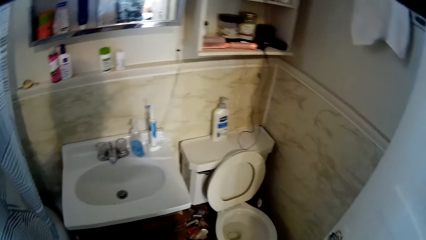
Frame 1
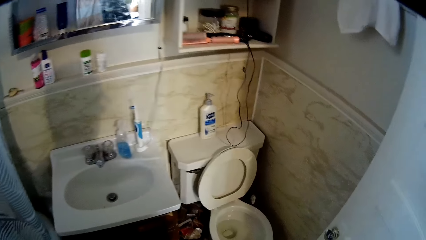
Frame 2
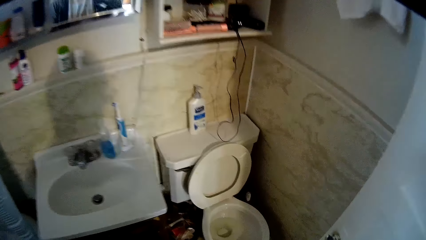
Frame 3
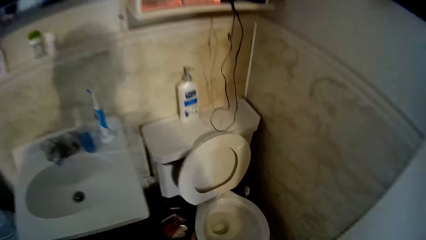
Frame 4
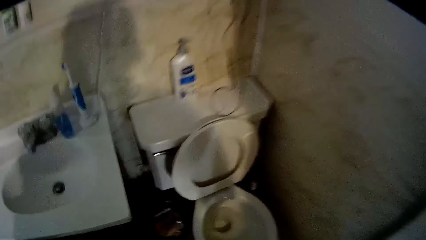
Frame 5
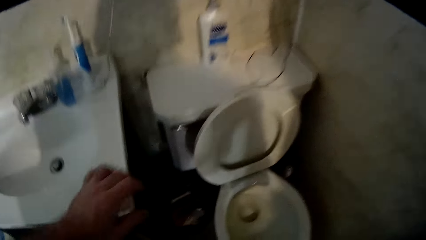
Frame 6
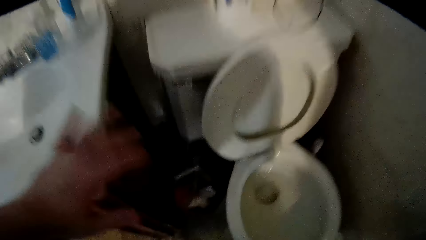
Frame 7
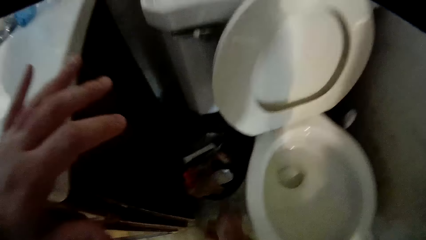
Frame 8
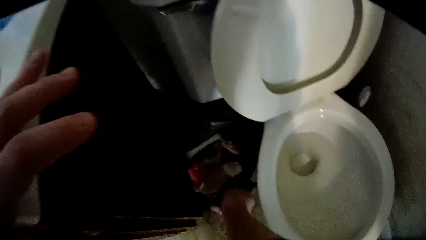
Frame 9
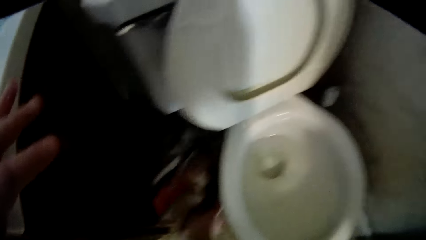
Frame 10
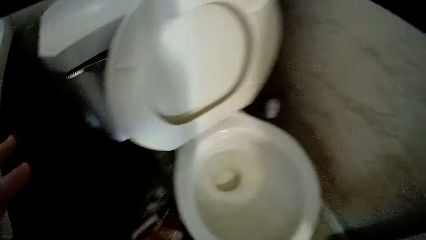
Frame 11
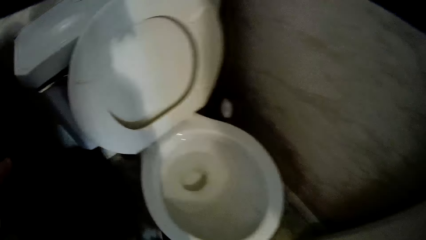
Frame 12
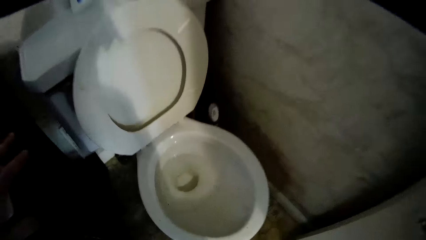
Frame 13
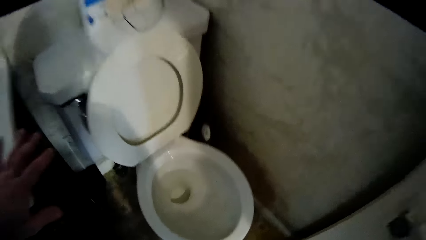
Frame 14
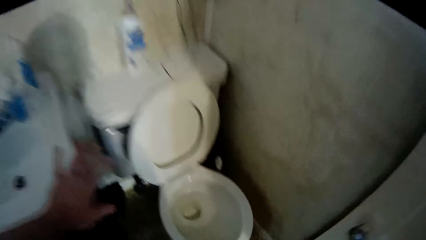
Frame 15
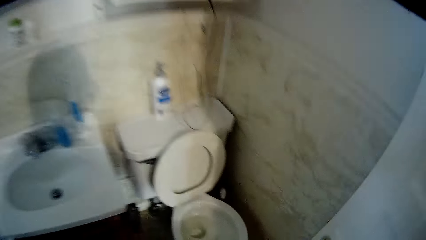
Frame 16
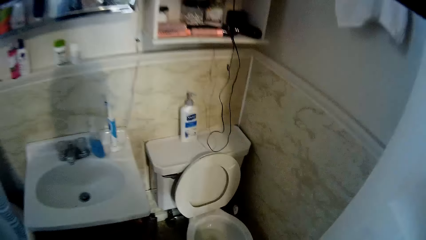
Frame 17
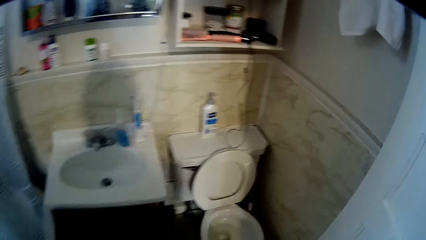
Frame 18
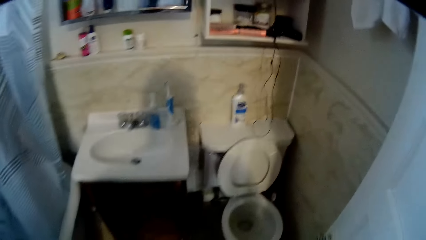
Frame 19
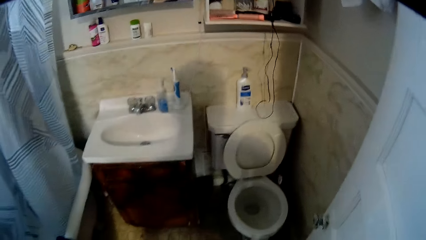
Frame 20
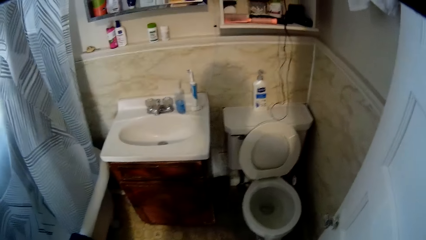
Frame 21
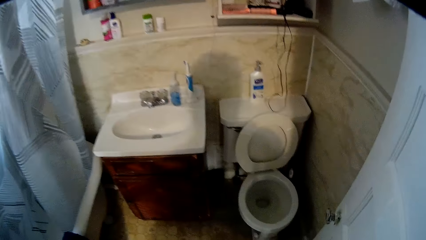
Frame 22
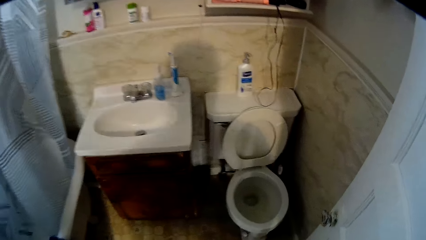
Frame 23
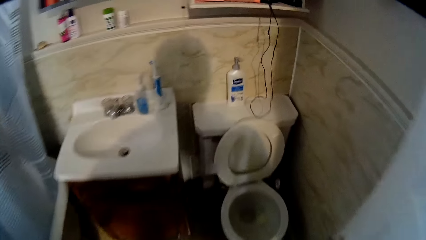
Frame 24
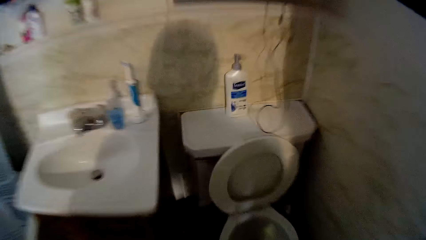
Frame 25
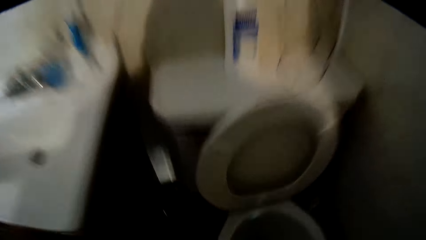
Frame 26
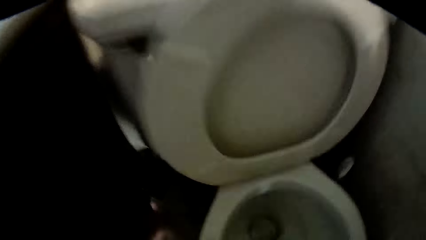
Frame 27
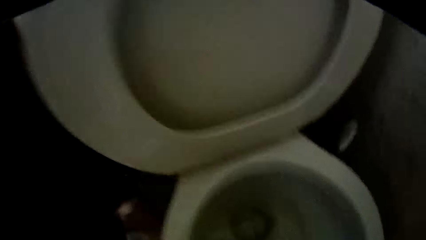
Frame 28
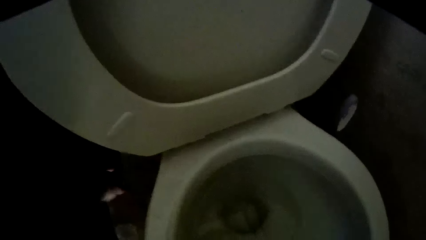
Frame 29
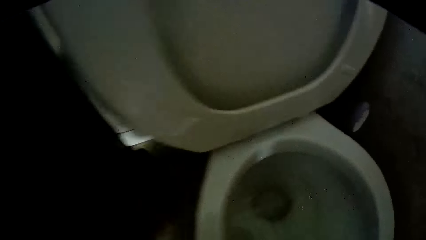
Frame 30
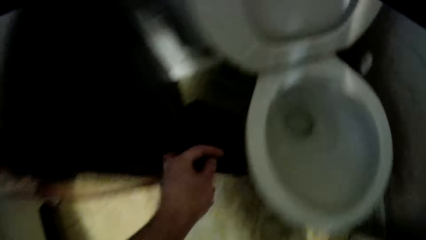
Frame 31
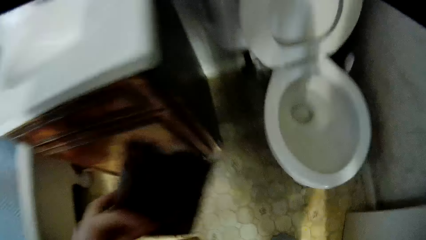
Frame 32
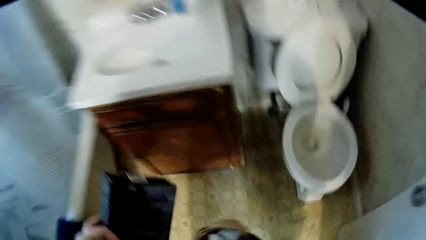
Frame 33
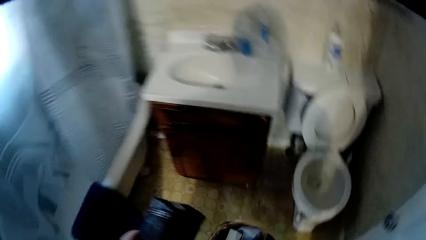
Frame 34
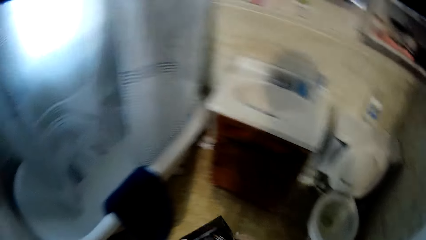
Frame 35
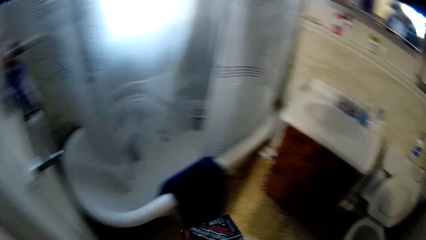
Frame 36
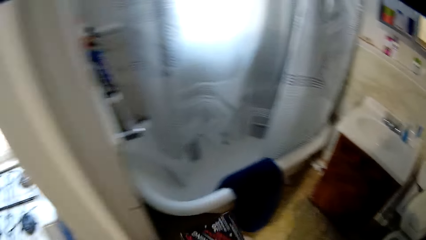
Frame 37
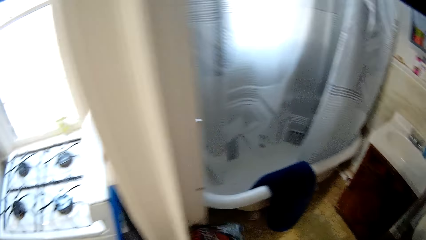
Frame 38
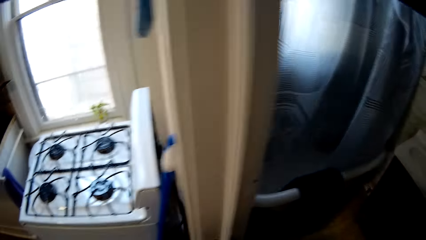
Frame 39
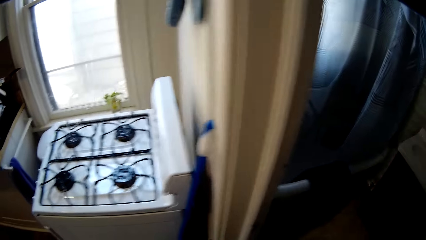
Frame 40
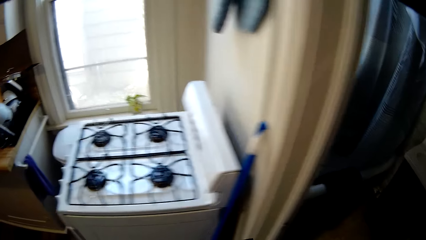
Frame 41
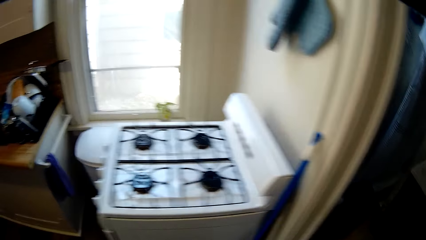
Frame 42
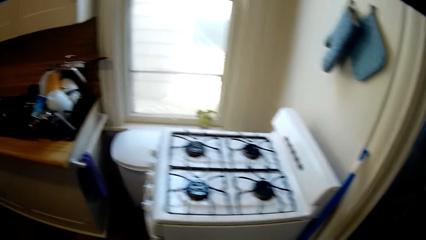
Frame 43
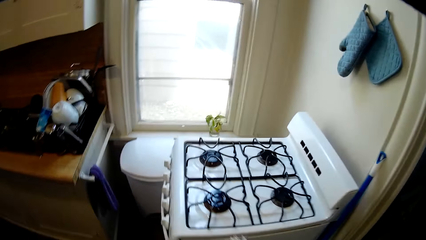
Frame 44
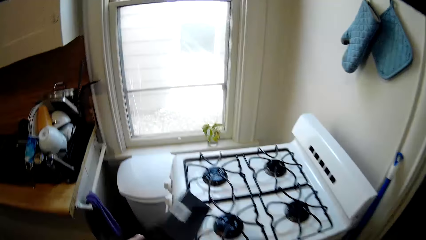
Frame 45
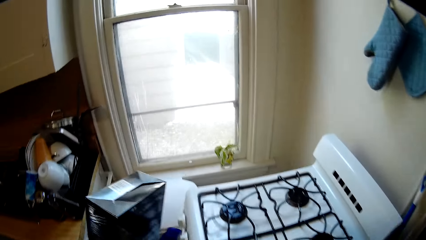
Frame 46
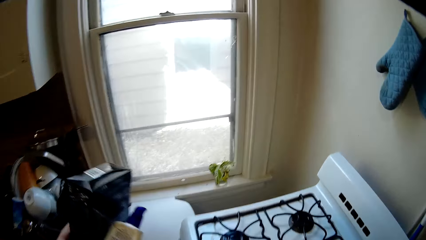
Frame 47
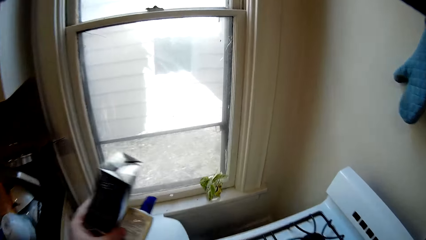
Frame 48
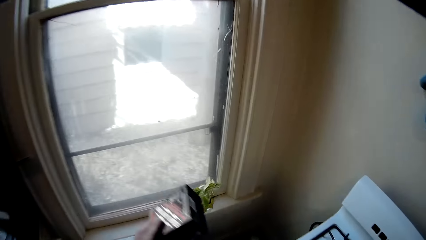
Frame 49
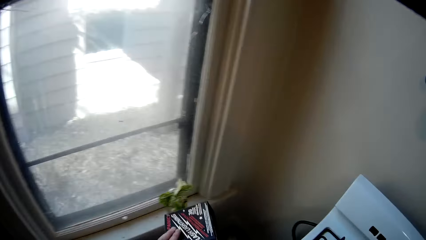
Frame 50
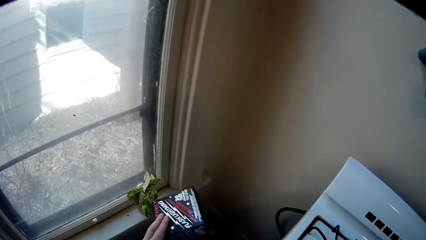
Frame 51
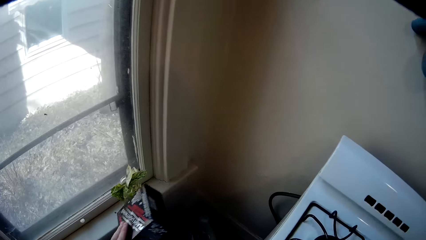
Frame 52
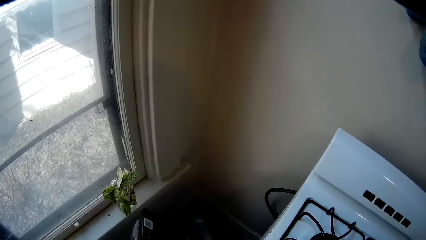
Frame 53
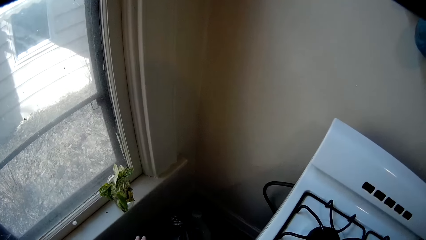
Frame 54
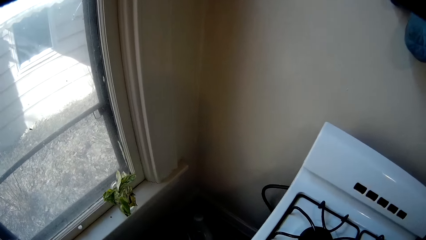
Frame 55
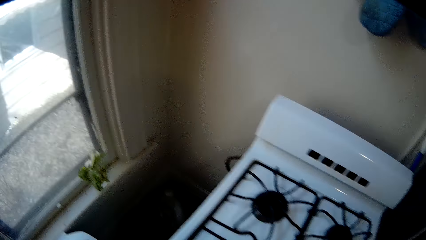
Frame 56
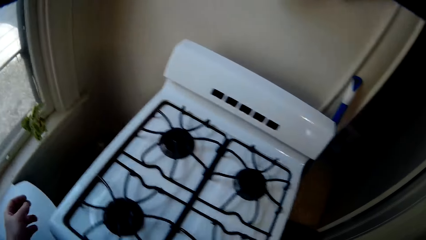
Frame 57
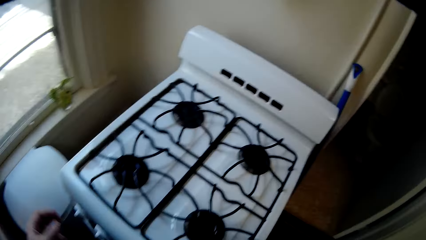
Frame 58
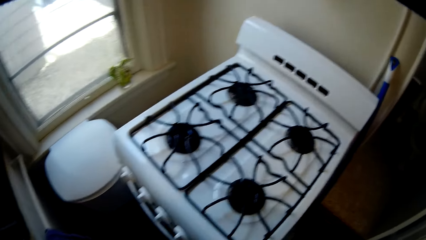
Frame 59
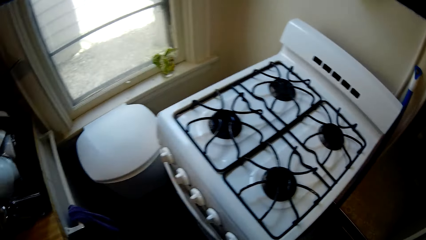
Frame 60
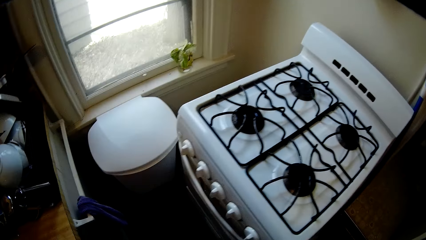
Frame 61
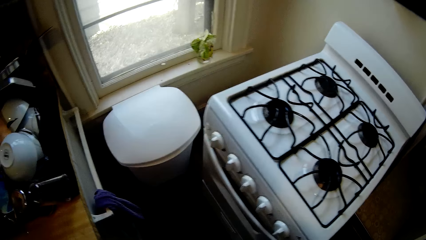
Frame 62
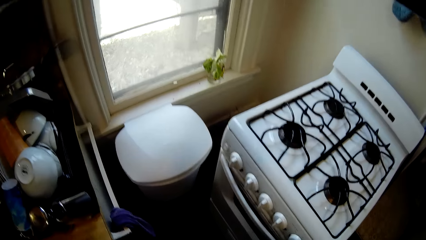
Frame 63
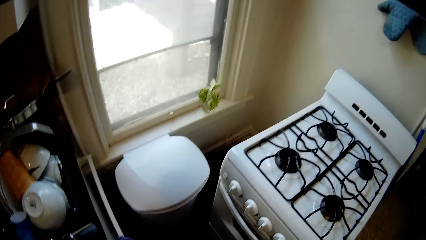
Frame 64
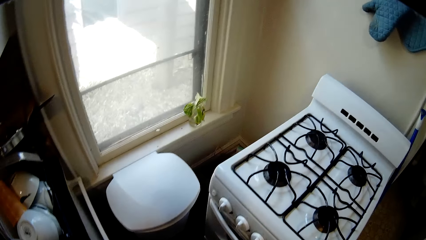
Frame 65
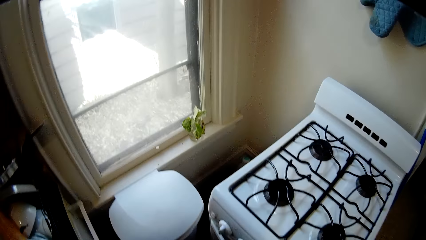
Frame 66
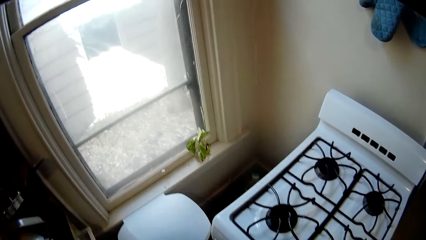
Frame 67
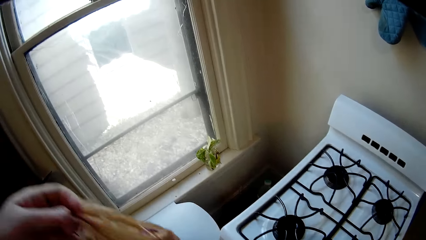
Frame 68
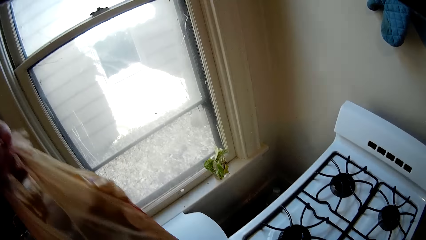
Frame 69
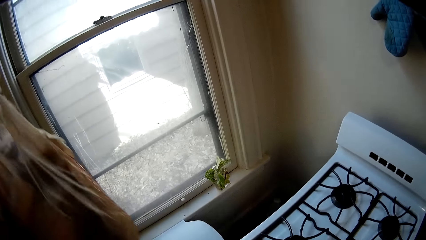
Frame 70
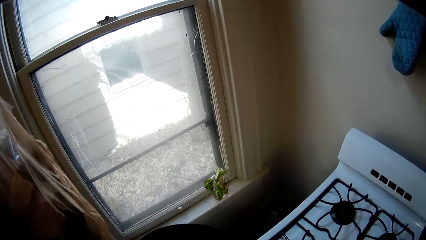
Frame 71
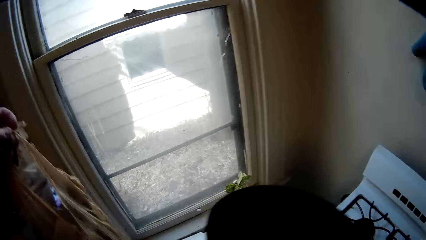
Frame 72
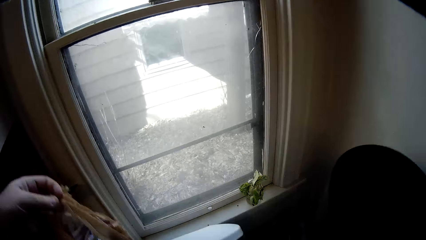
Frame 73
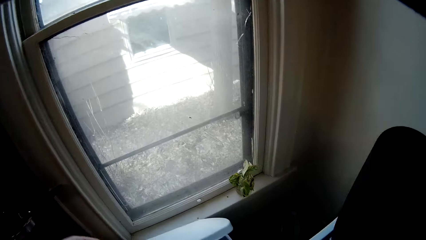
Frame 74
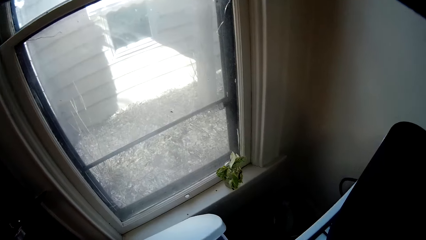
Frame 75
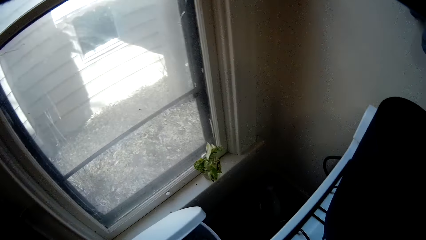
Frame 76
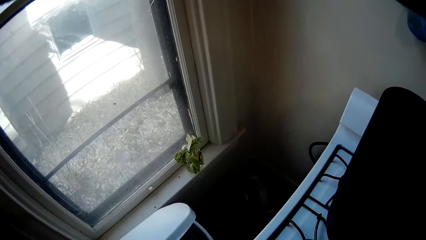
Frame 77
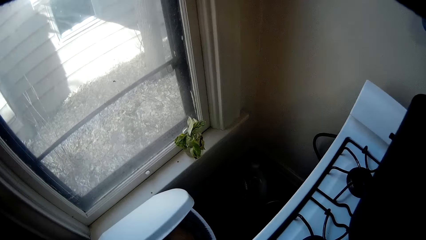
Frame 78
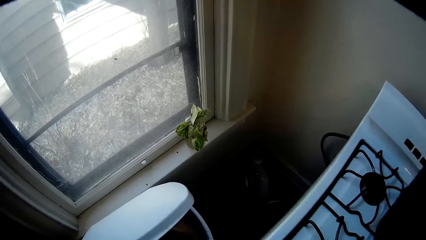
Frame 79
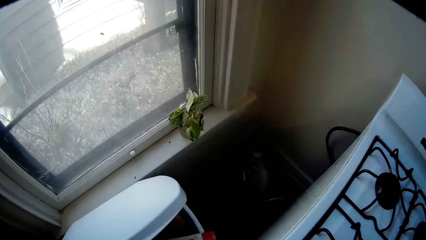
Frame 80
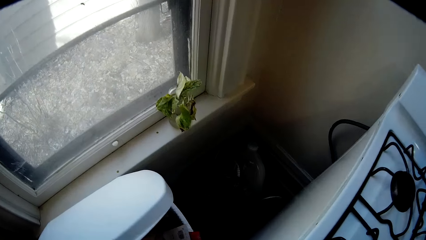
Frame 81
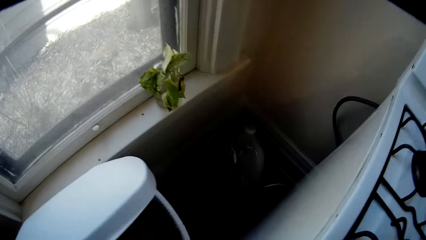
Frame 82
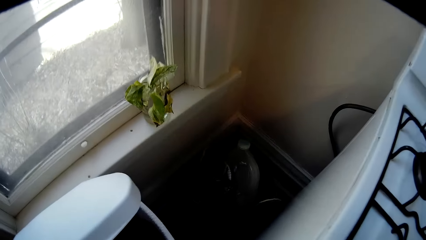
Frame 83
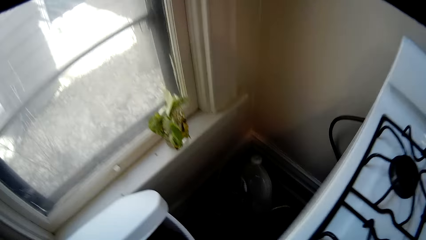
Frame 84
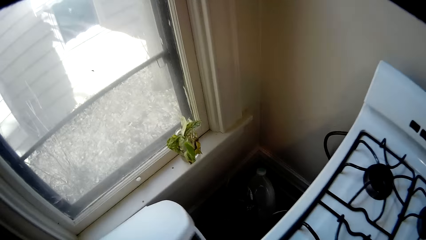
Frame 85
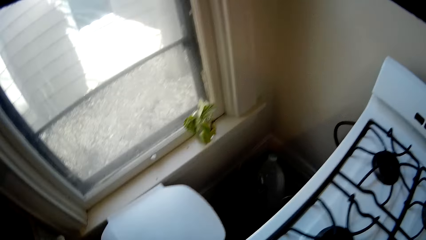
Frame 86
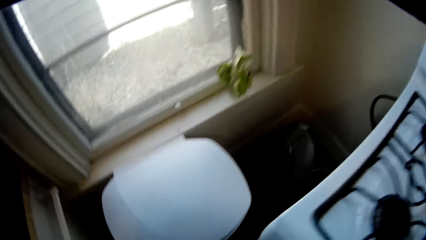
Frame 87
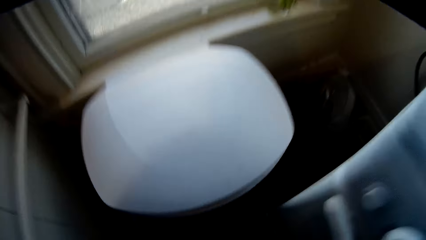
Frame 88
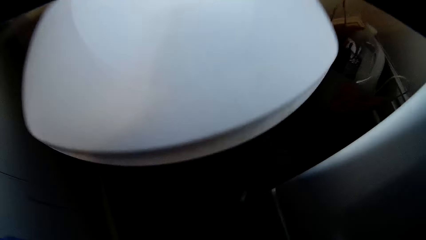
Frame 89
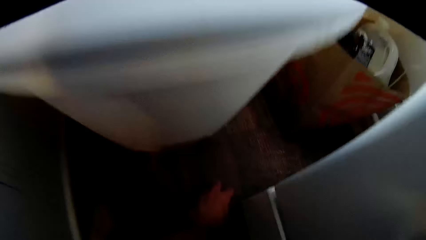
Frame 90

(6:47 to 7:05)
The camera wearer picks the dustbin. They pick a carton from the floor. They throw something in the khaki bag and put the carton down. They lift the paper bag and put something in the dustbin.
